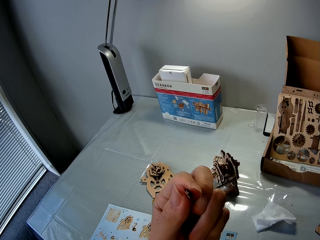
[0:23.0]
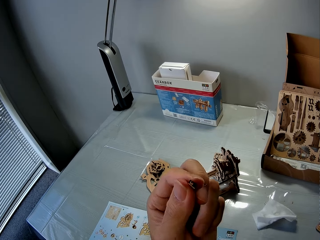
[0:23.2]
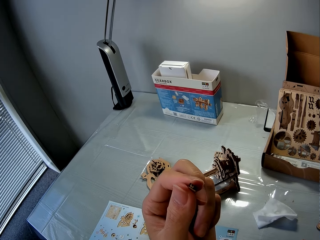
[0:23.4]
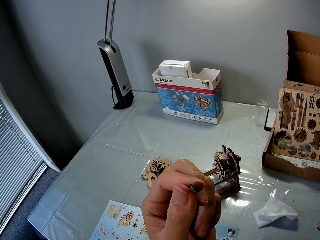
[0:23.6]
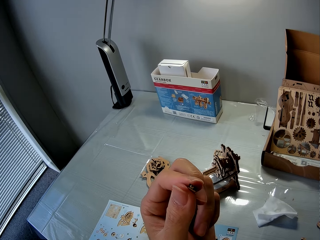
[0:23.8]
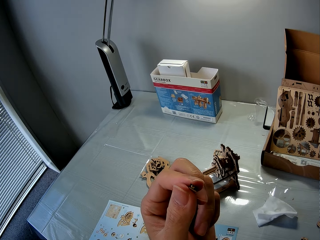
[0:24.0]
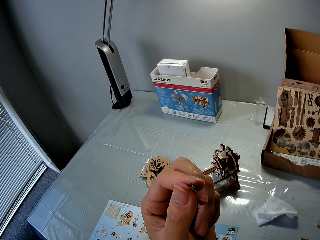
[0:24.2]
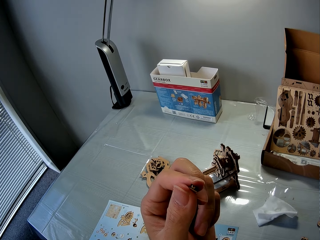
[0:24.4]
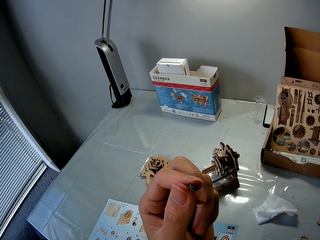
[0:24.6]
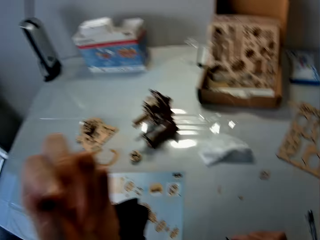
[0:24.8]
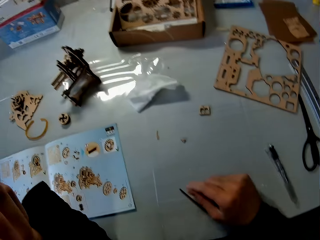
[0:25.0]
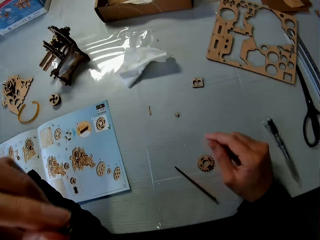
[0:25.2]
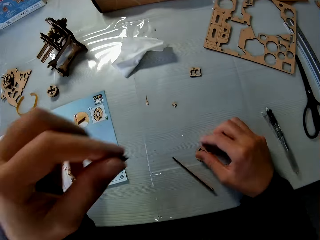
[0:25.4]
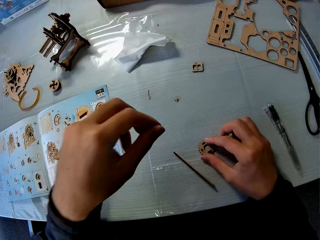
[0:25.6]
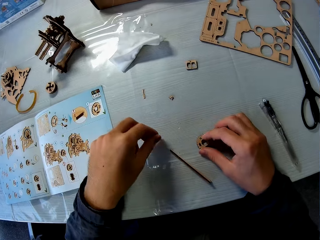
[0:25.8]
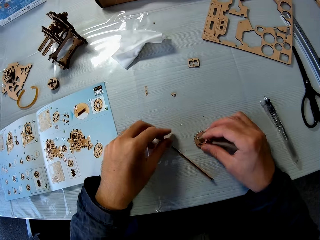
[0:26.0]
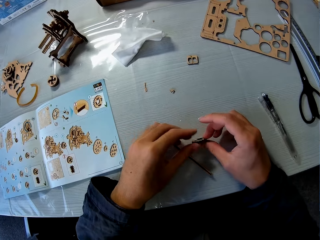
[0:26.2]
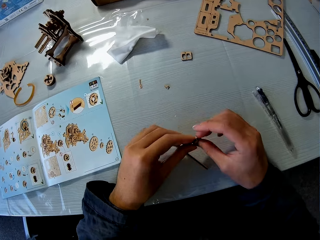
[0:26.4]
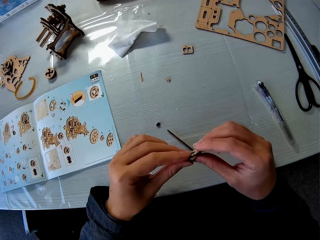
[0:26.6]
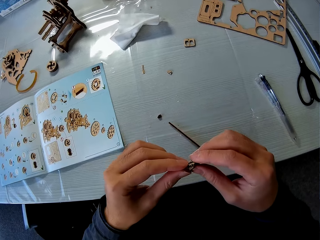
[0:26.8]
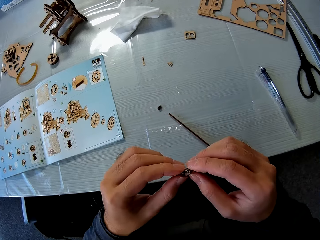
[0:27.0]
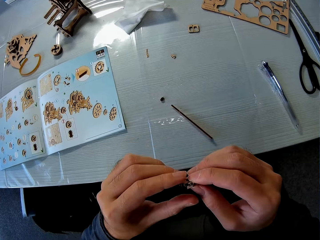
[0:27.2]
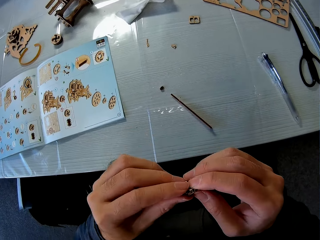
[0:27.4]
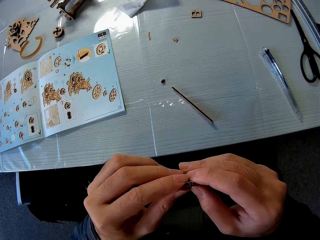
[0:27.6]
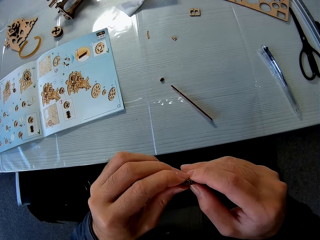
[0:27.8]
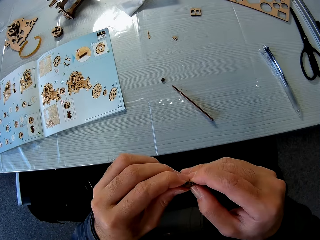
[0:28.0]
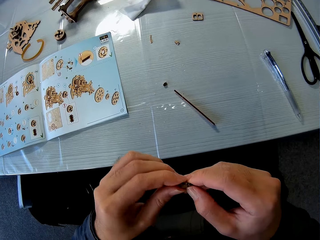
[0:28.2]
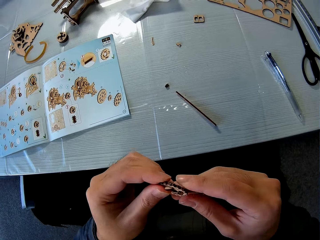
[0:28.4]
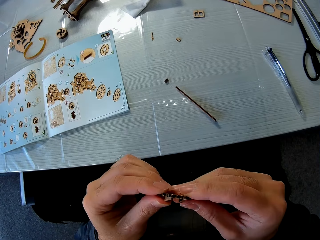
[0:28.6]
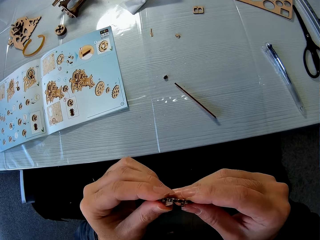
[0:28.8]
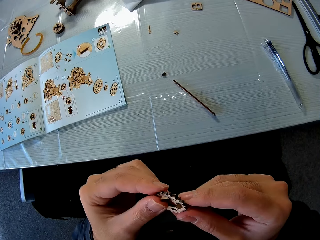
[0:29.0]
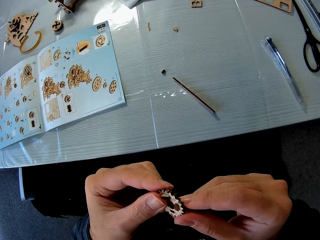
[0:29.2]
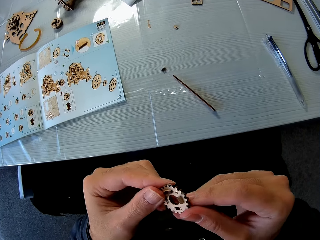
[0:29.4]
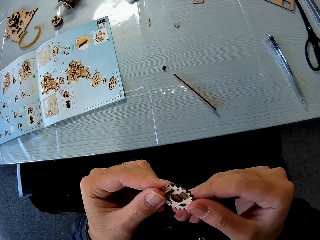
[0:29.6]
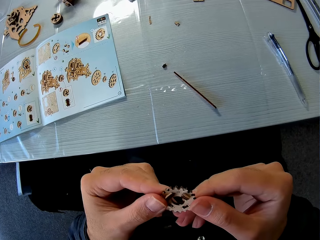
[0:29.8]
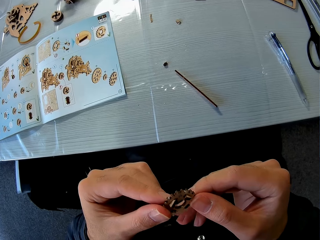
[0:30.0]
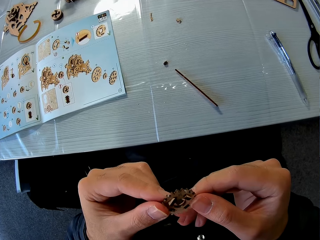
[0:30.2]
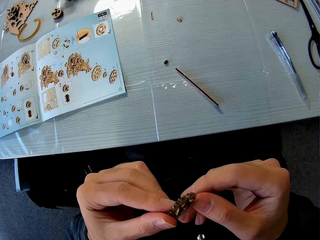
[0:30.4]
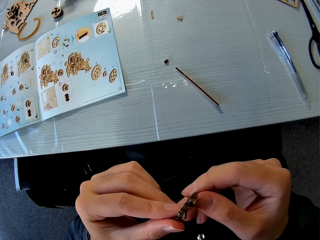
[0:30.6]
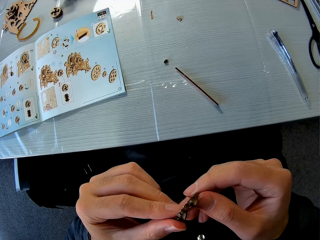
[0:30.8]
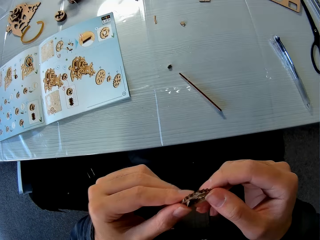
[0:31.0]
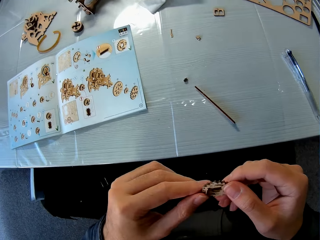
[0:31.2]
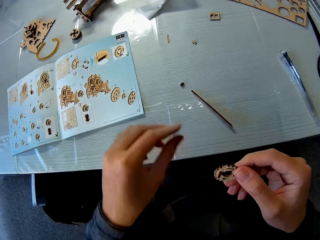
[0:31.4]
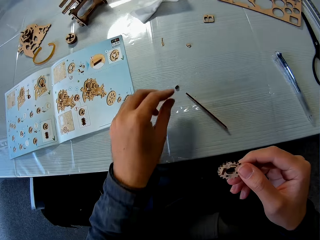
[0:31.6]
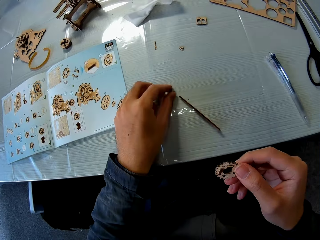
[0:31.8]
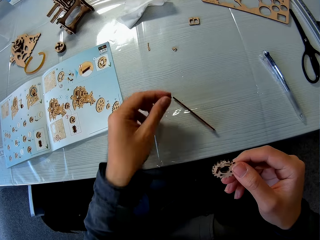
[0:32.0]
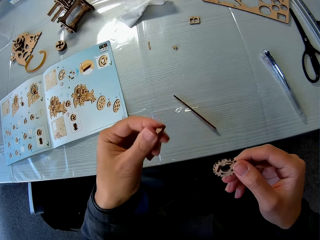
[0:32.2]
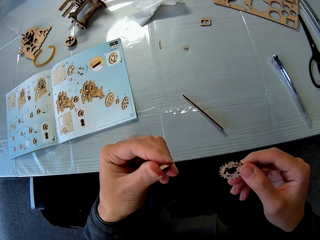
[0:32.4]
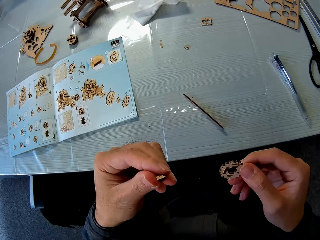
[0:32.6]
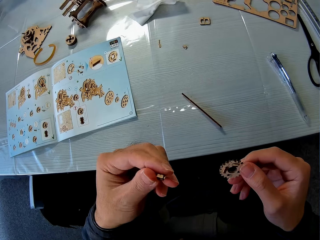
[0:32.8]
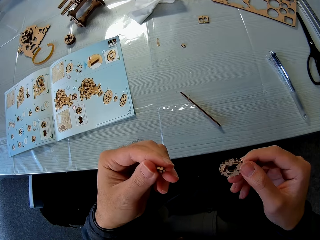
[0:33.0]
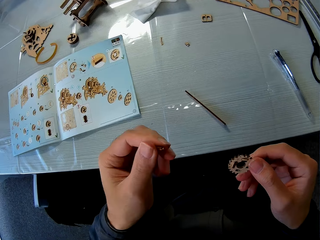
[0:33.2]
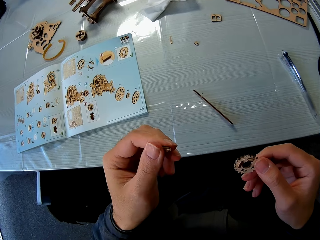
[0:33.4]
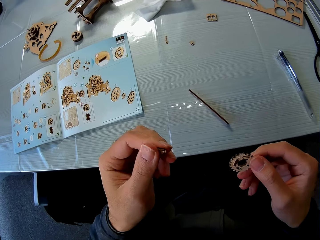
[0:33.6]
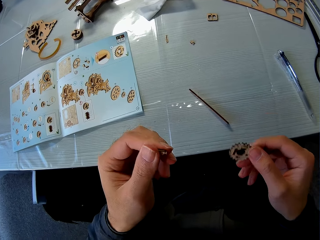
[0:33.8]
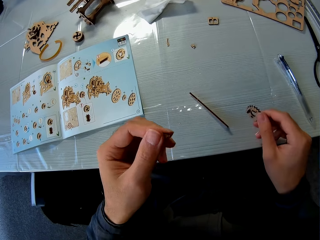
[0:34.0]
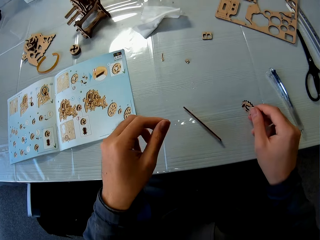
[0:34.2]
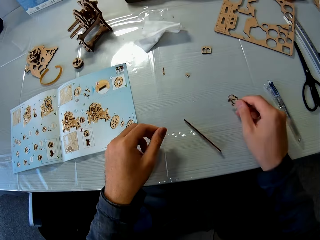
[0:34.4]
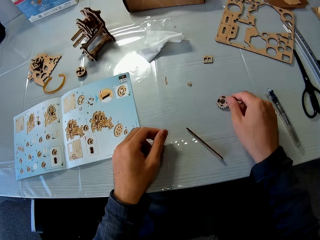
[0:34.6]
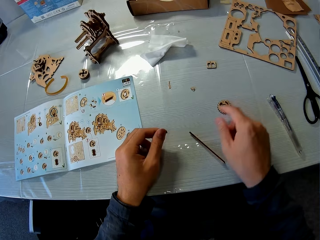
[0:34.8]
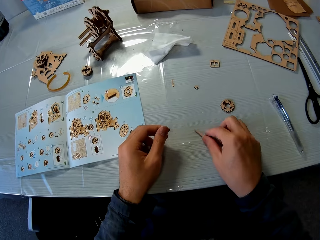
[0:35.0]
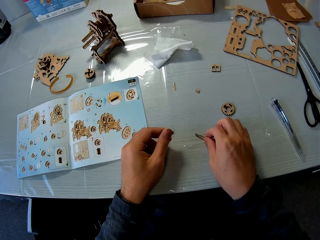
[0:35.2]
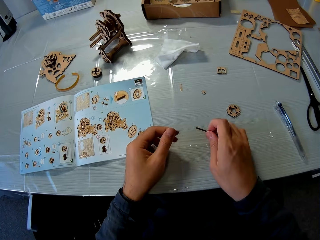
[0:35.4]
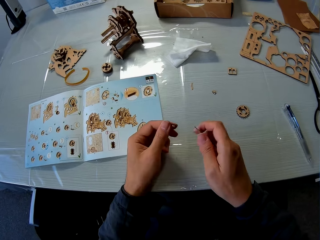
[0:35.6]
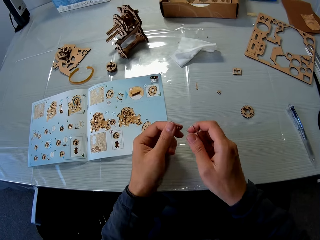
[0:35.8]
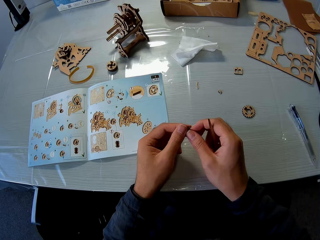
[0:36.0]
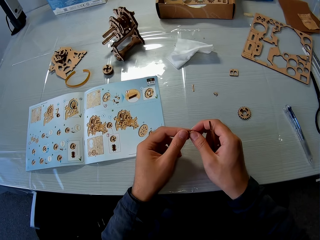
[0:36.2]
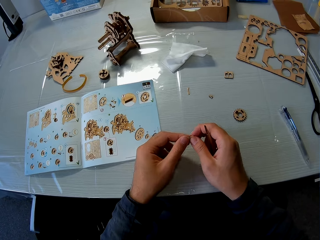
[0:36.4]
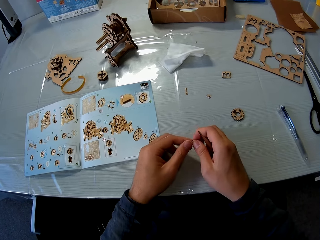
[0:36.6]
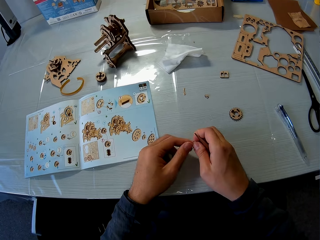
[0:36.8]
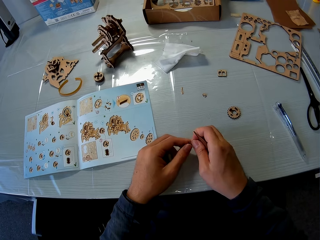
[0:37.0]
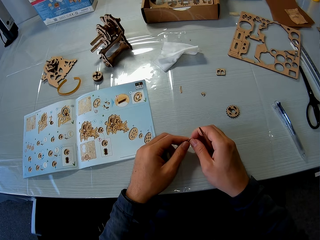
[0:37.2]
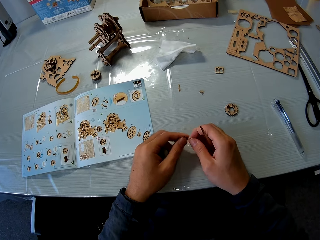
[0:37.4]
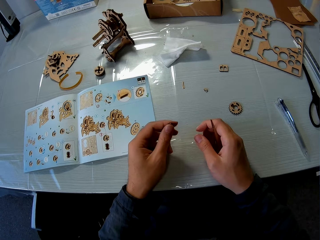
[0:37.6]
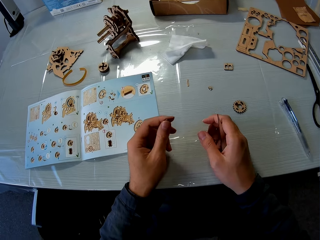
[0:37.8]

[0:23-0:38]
The camera wearer drops the piece of mechanical model on the table with his left hand. He holds a piece of mechanical model on the table with his right hand. He picks up another woodcraft. He handles the piece of mechanical model with both hands. He stares at a woodcraft. He picks up a piece of mechanical model from the table with his left hand. He stares at the woodcraft. He drops the piece of mechanical model in his right hand on the table. He picks up a piece of mechanical model from the table with his right hand. He handles the piece of mechanical model with both hands. He picks up a scraper from the table.

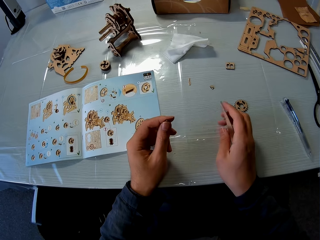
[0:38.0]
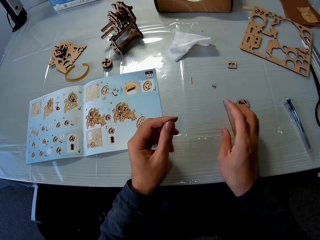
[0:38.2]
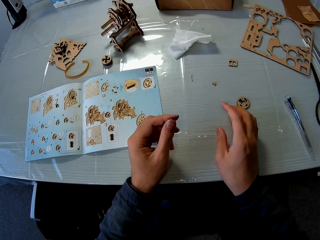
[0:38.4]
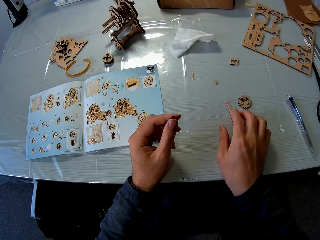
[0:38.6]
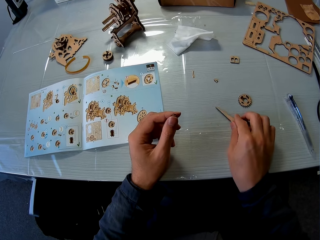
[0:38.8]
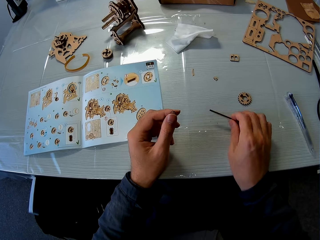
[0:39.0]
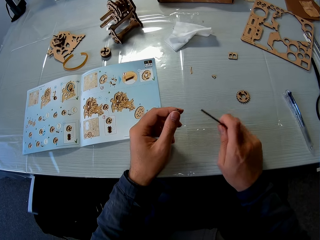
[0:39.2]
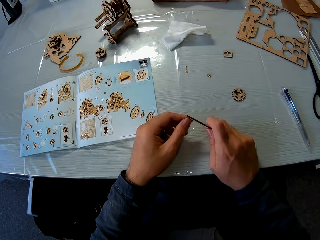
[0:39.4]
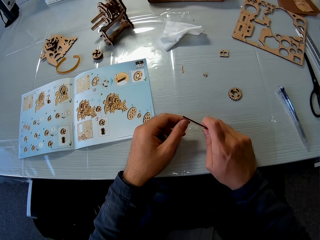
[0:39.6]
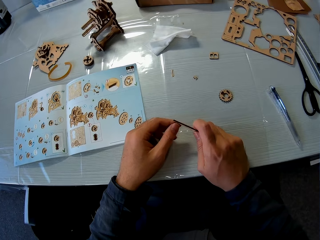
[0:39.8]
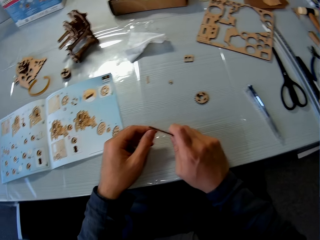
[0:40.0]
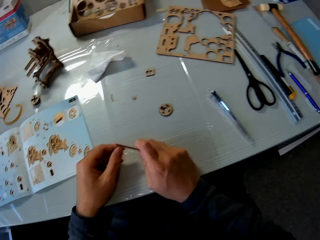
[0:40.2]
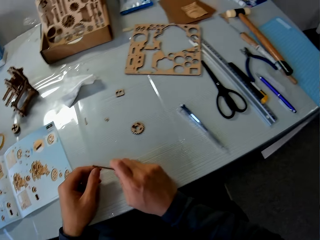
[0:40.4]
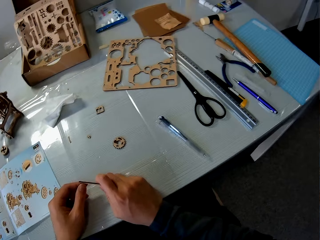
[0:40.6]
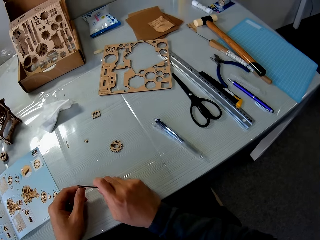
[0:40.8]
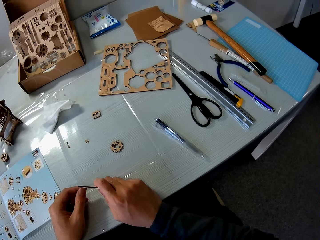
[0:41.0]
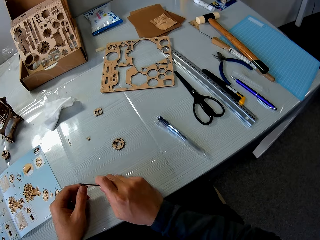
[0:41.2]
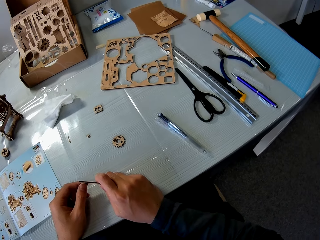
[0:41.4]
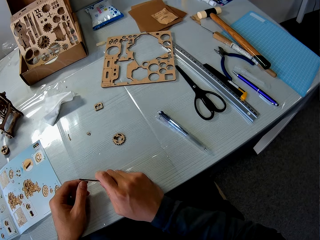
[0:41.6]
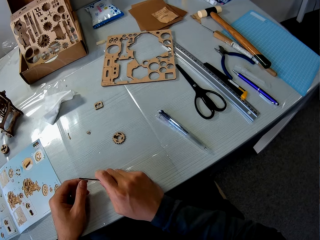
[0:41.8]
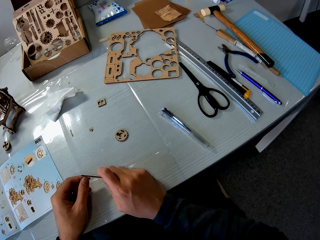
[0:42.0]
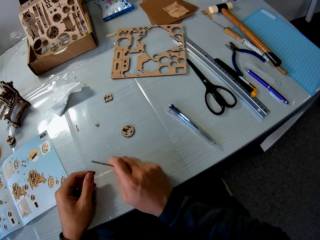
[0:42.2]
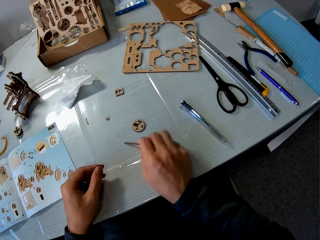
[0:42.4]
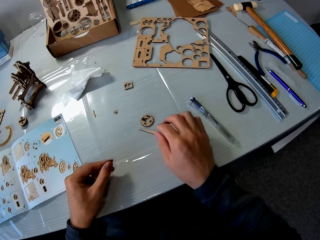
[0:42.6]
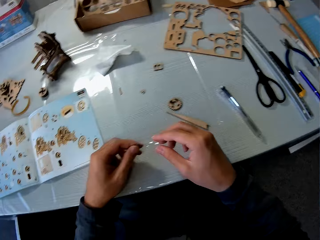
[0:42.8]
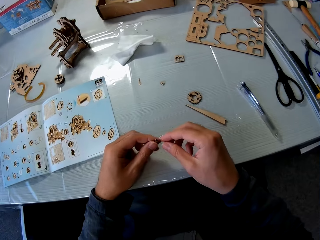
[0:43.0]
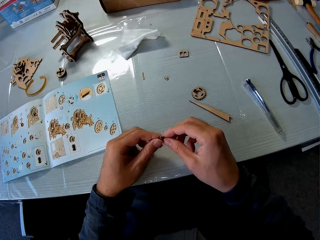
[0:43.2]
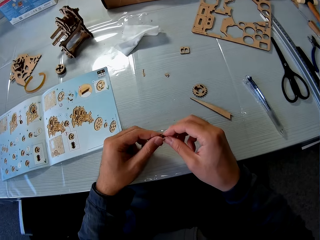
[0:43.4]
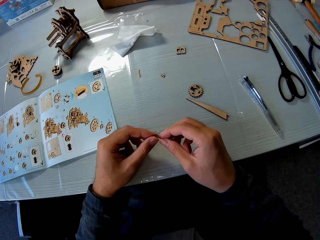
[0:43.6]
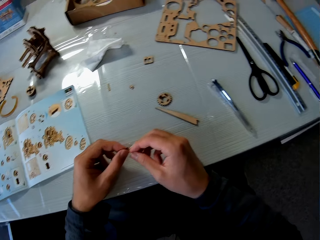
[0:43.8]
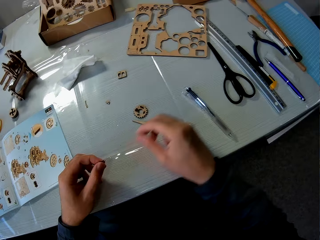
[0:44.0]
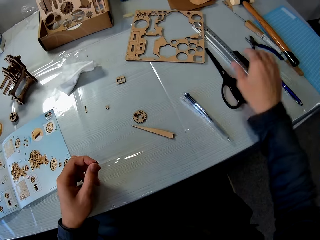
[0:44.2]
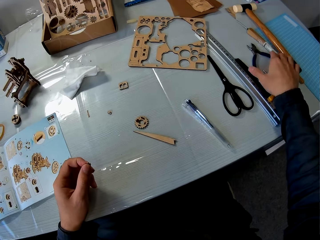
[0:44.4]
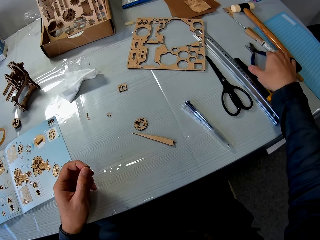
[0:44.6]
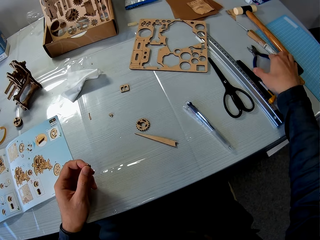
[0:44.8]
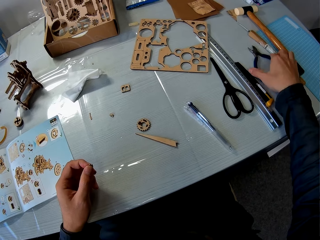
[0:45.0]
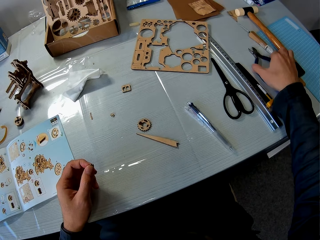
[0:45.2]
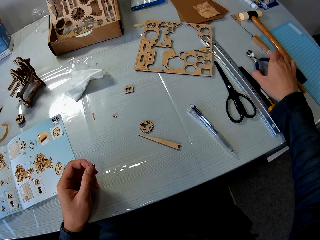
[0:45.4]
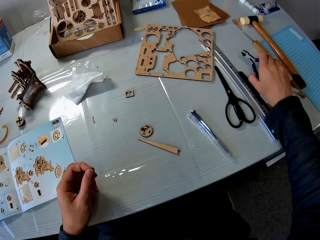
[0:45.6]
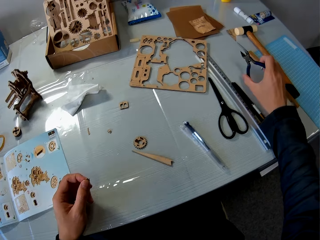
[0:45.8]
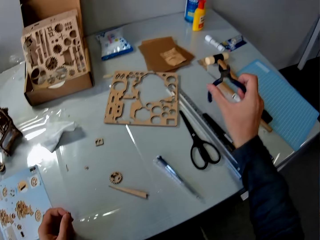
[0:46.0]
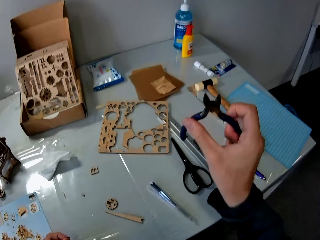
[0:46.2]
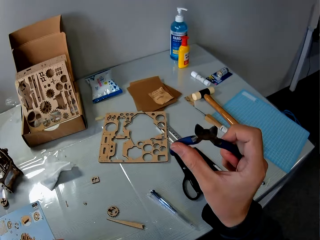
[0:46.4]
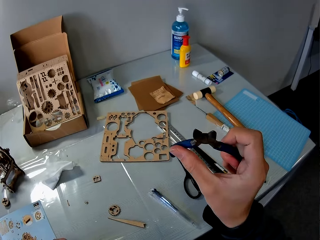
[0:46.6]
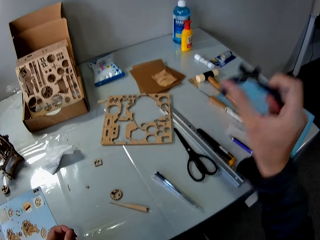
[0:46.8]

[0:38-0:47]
The camera wearer drops the piece of mechanical model in his right hand on the table. He picks up the piece of mechanical model from the table with his right hand. He looks around. He drops the piece of mechanical model in his right hand on the table. He handles the piece of mechanical model with his hands. He drops the scraper on the table. He picks up the plier or shear from the table with his right hand.
